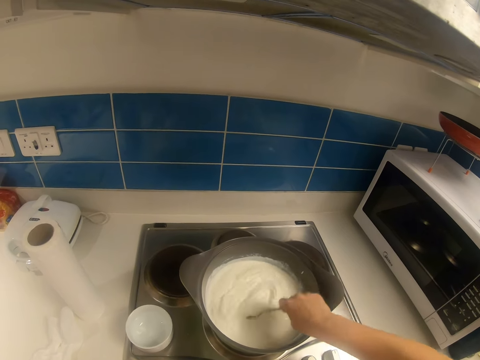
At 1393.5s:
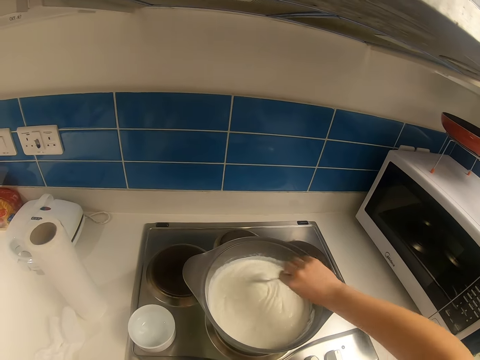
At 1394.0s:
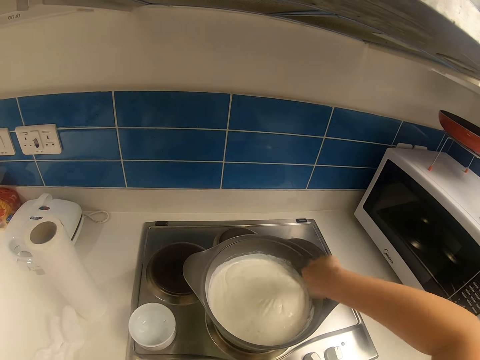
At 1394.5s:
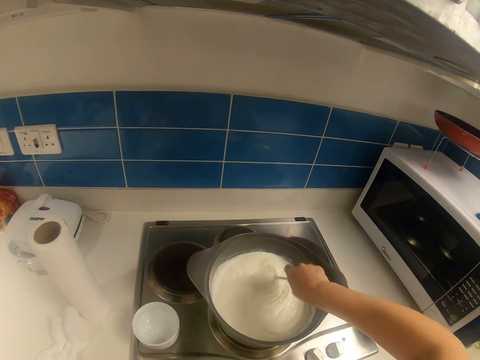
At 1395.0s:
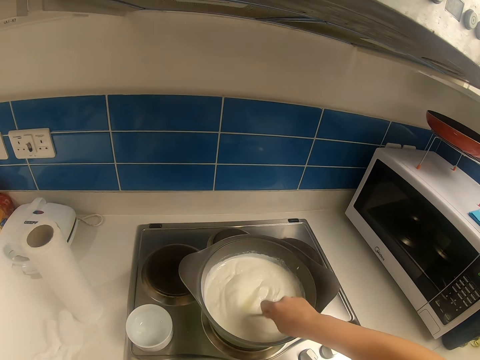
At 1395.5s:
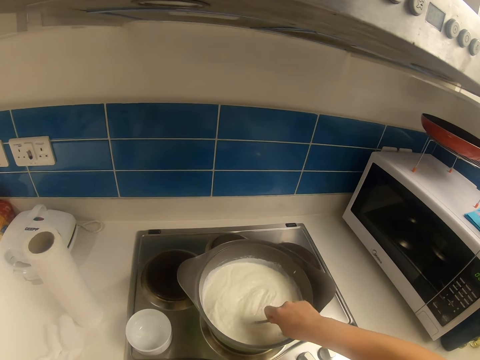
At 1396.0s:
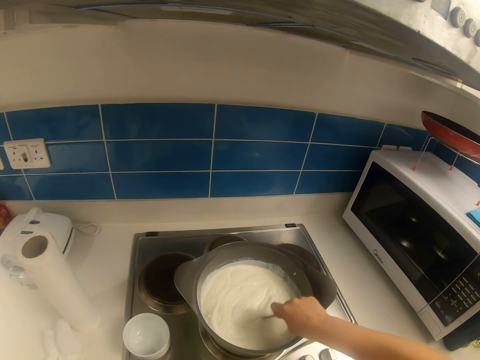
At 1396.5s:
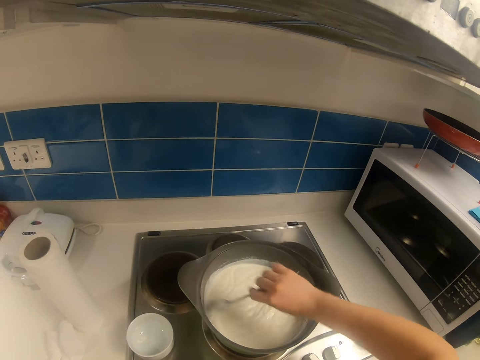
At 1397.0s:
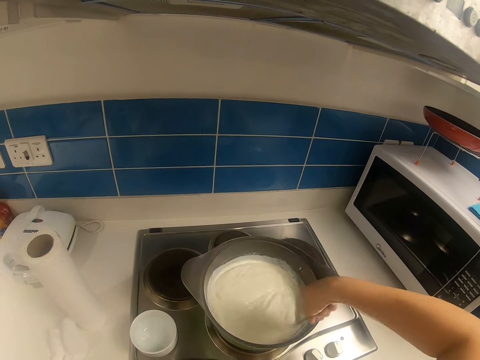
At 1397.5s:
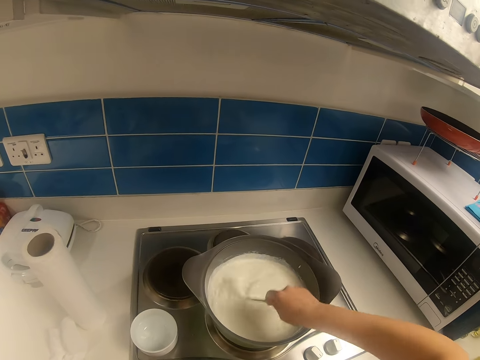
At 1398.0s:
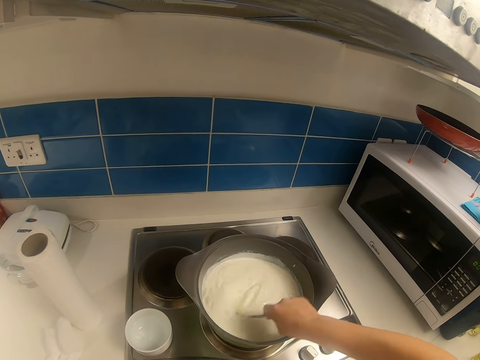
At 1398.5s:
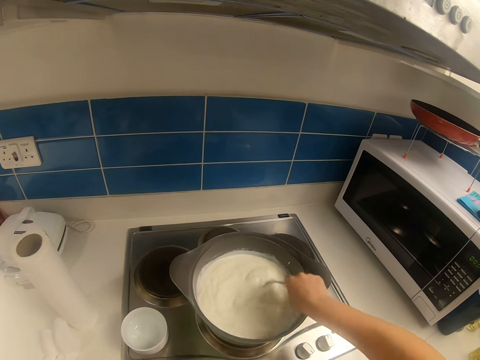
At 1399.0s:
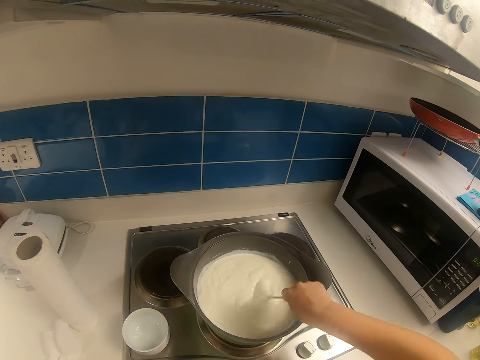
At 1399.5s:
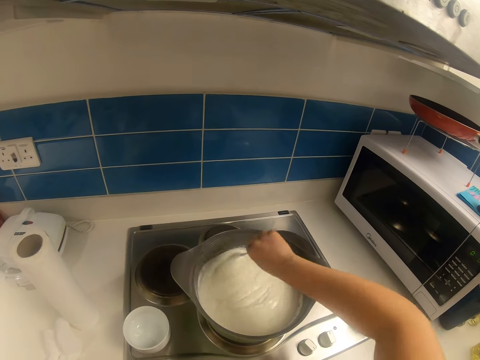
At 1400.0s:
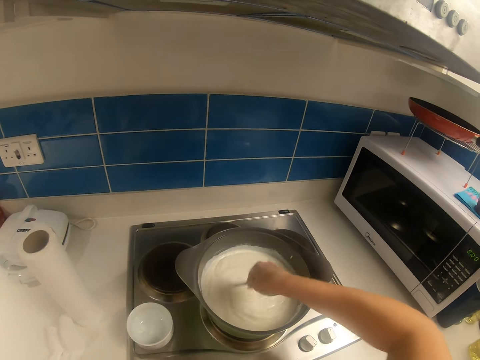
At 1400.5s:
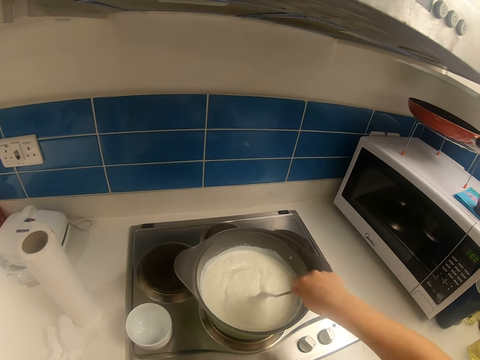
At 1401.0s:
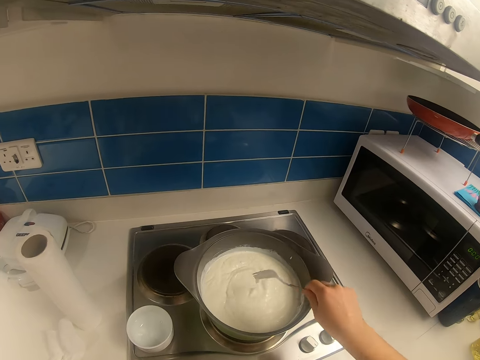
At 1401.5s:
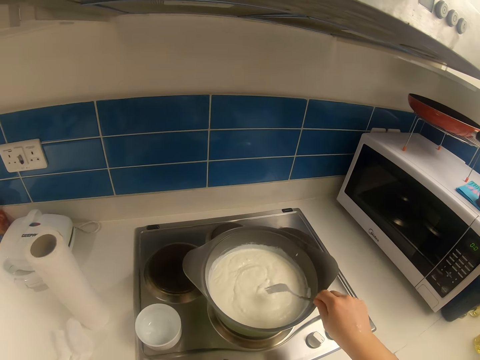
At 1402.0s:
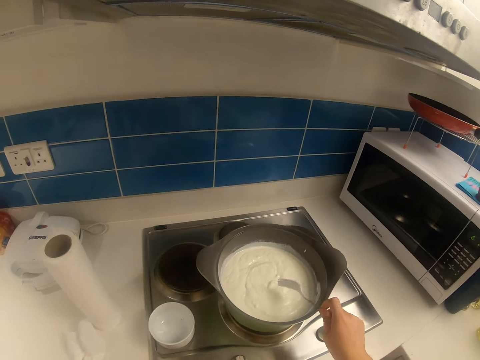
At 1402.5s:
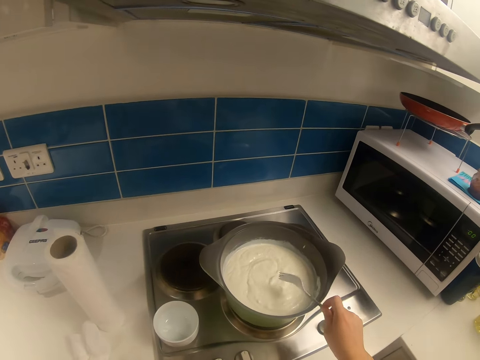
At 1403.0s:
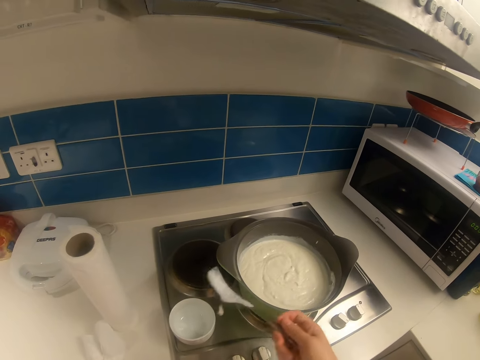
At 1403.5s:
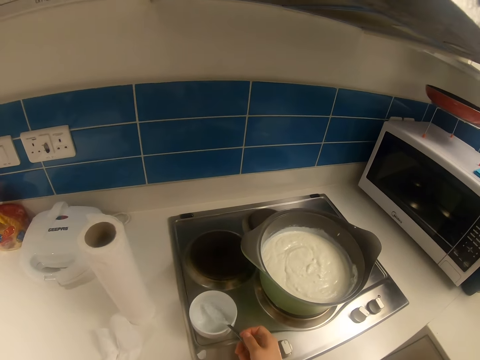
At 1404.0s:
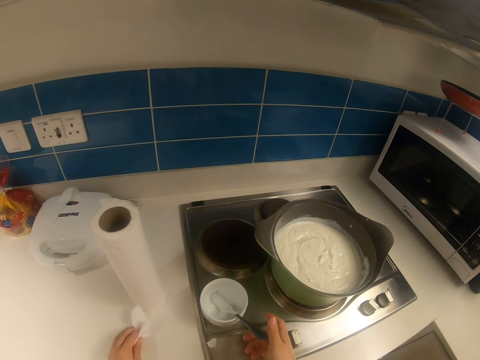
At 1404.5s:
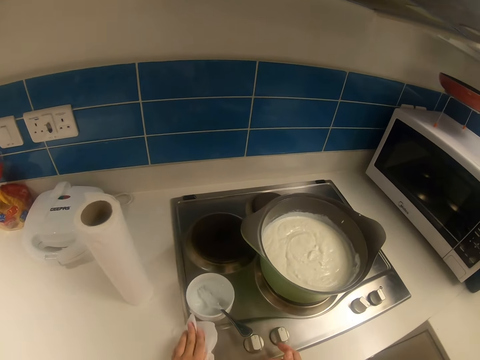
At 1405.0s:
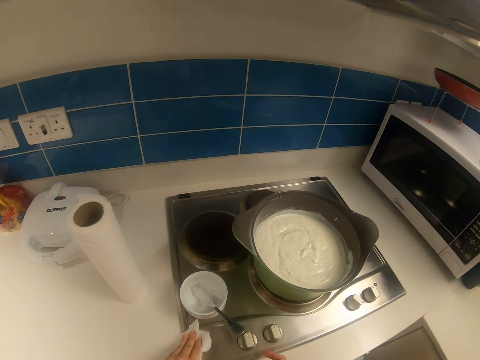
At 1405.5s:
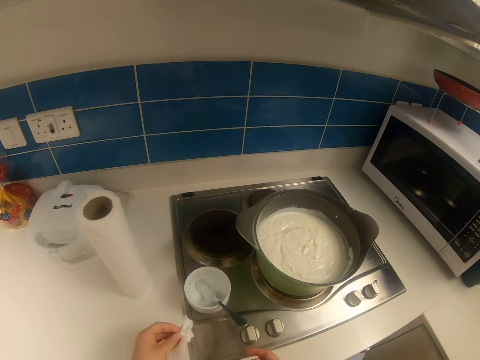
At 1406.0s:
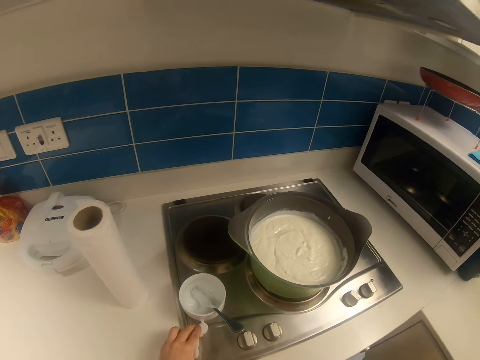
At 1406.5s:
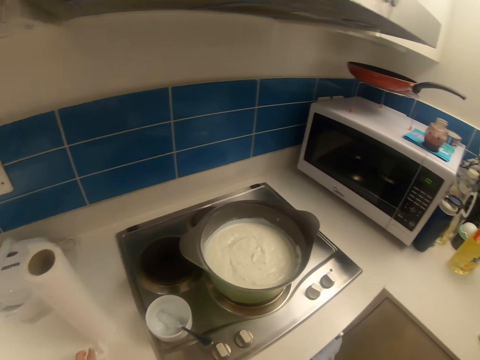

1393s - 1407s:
The camera wearer taps the fork on the pot with her right hand. She drops the fork in the cup or bowl on the kitchen slab with her right hand. She picks up the serviette. She wipes the kitchen slab with a tissue on the slab with her left hand.

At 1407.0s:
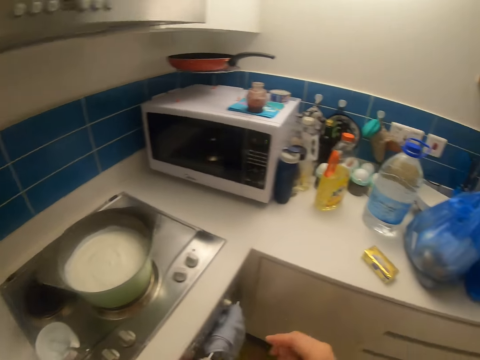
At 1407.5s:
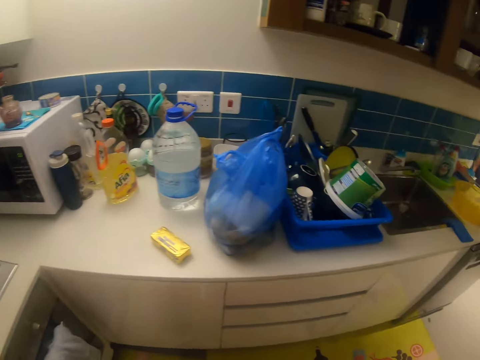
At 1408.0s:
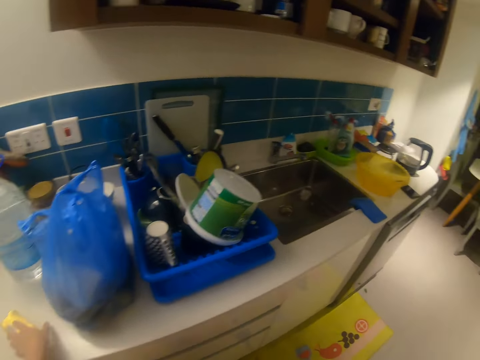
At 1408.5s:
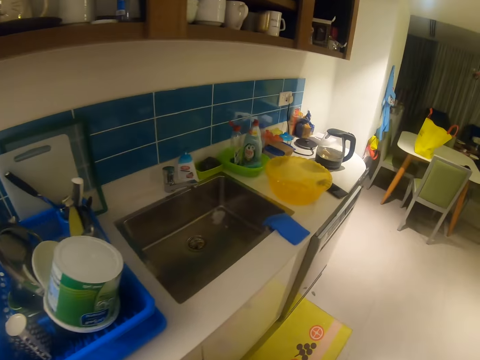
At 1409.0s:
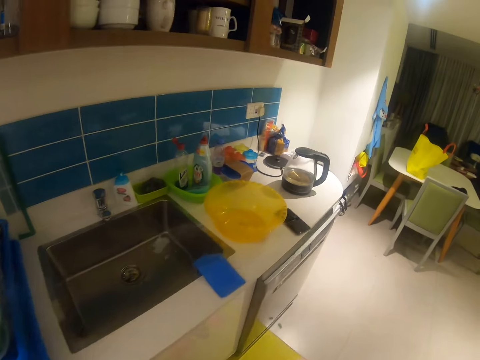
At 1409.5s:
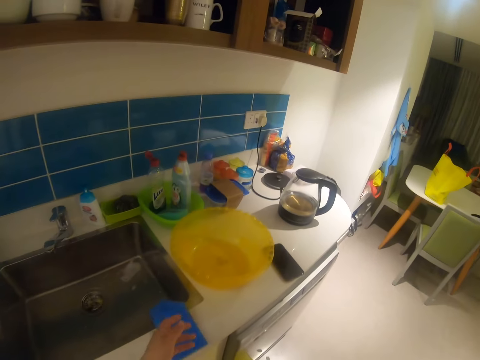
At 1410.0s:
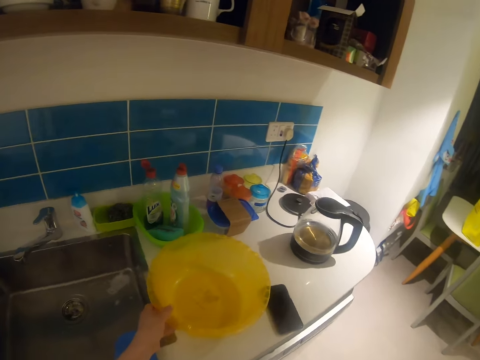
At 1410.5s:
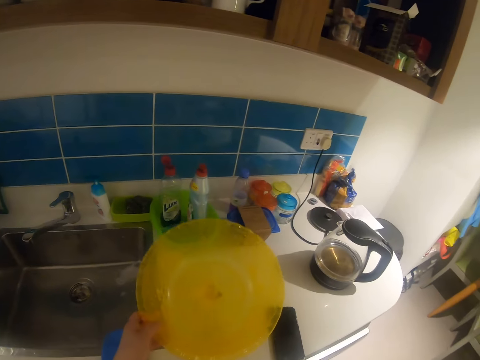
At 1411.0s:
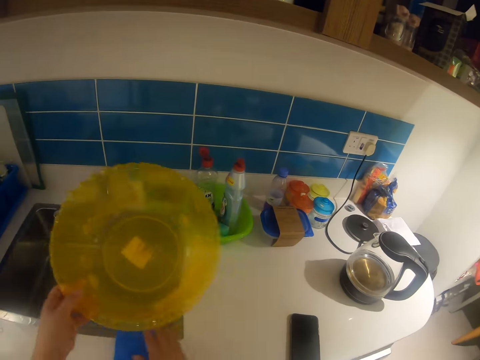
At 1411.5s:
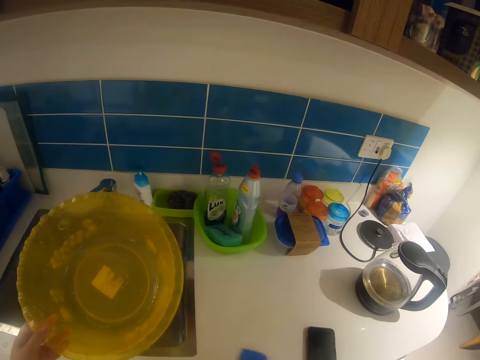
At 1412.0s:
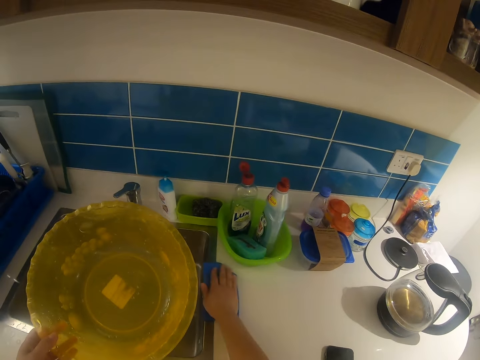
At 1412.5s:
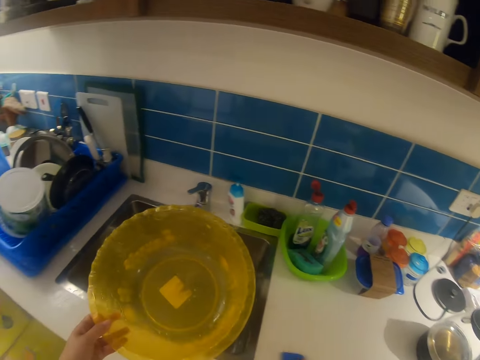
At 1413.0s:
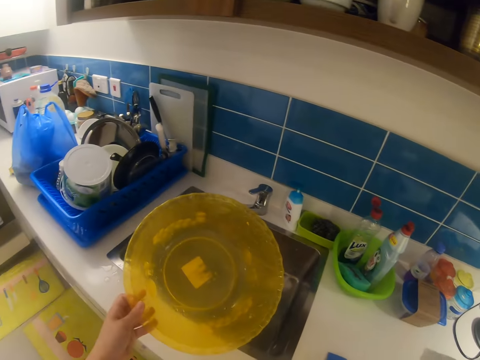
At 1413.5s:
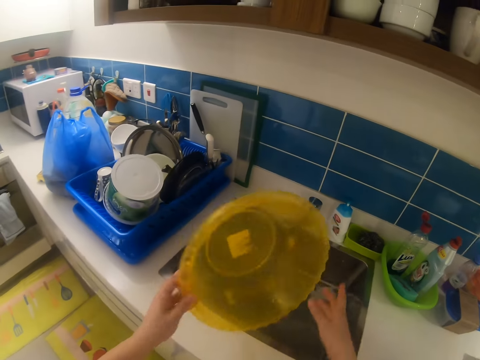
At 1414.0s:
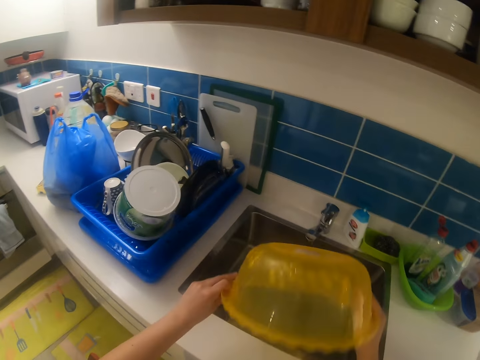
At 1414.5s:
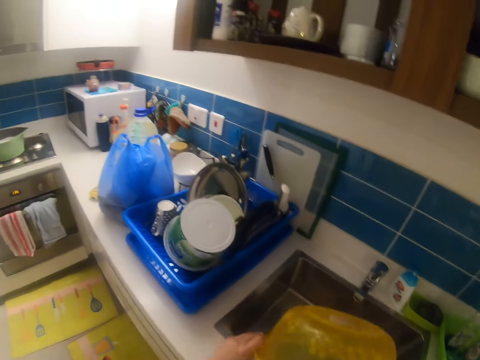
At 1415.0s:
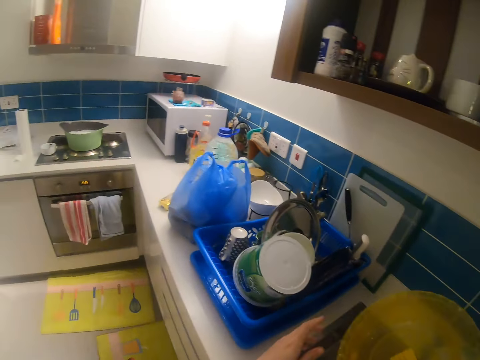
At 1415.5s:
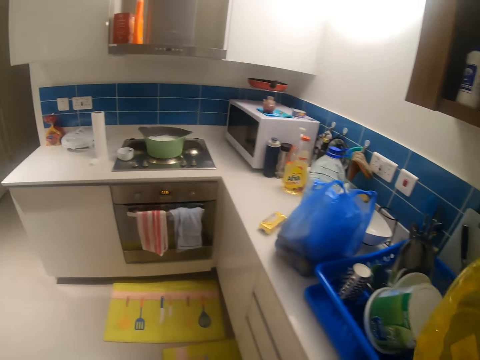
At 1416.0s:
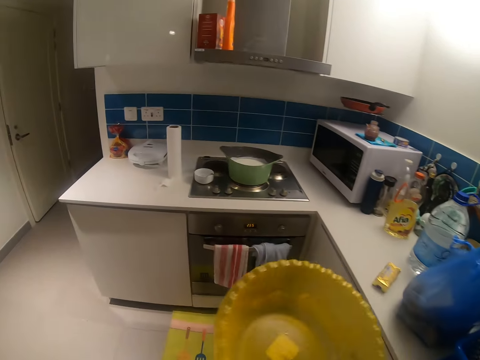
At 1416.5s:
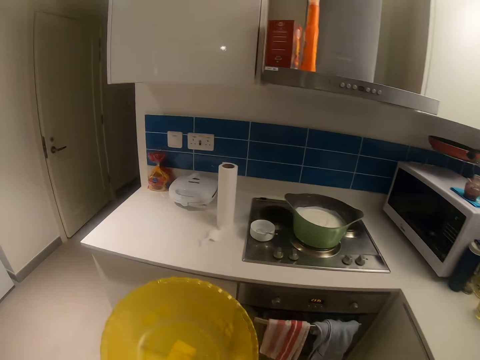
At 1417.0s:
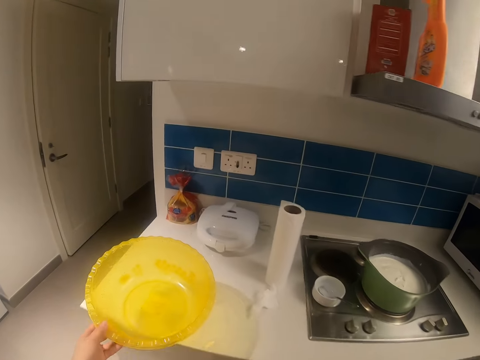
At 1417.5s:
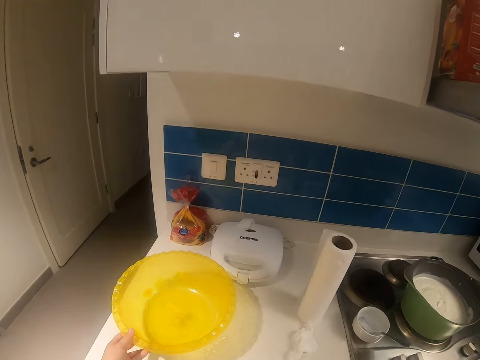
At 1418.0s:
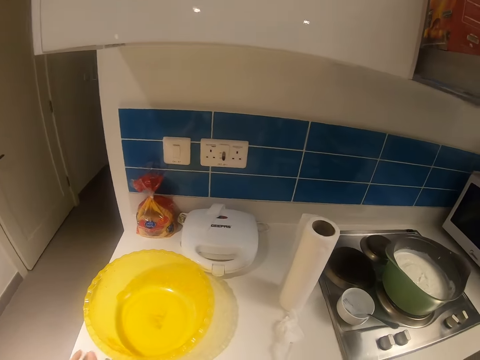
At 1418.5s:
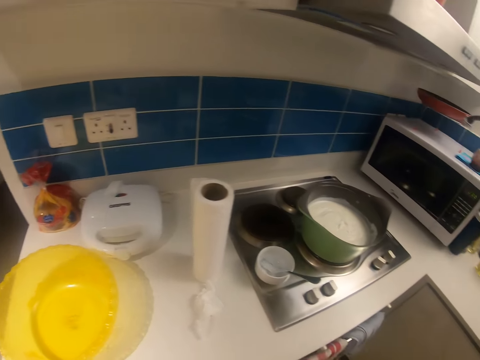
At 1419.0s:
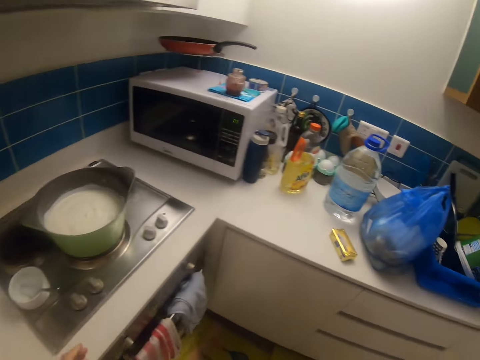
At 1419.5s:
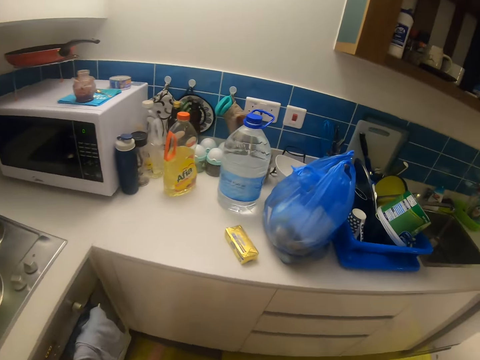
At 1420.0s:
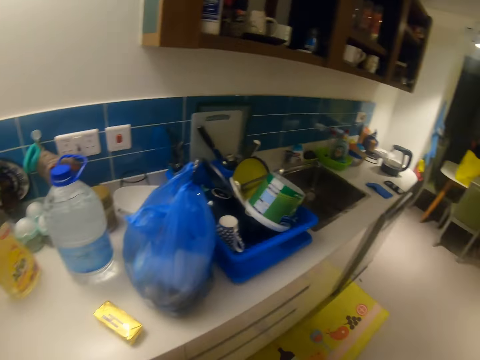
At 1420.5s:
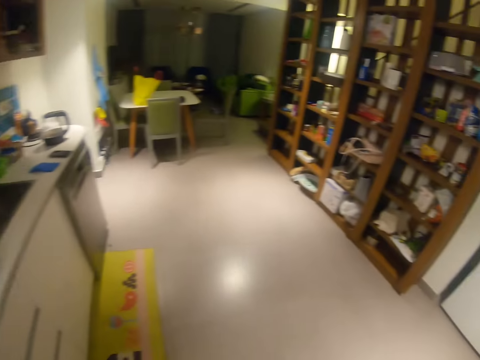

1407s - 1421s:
The camera wearer walks around the room. She picks up a bowl on the kitchen slab with her left hand. She picks up a cleaning sponge on the kitchen slab with her right hand. She wipes the kitchen slab with the sponge in her right hand. She holds the bowl in both hands. She pours water in the sink. She walks around the room. She places the bowl on the kitchen slab with her left hand. She walks around the room.
